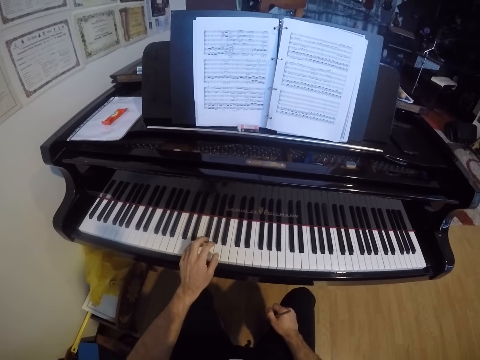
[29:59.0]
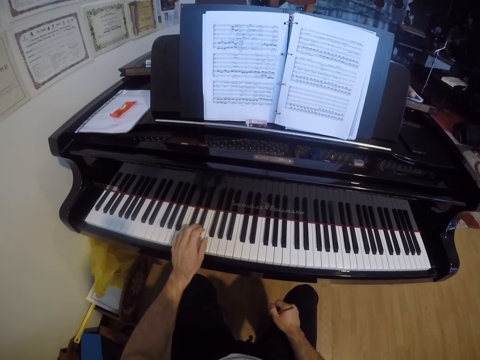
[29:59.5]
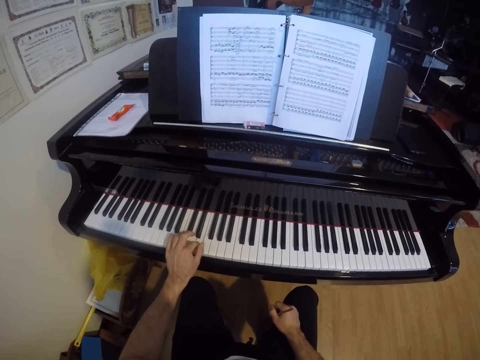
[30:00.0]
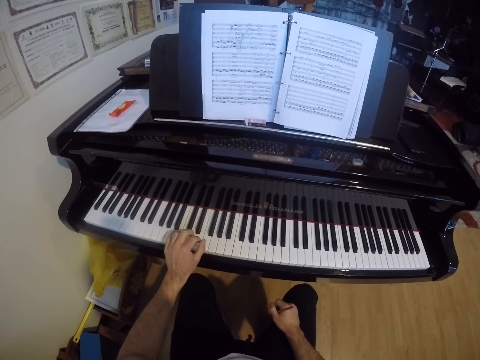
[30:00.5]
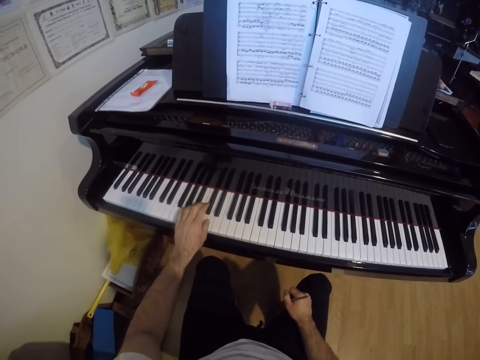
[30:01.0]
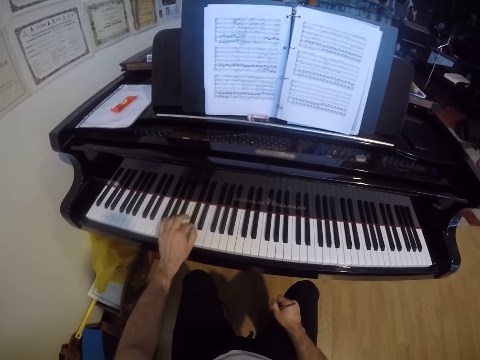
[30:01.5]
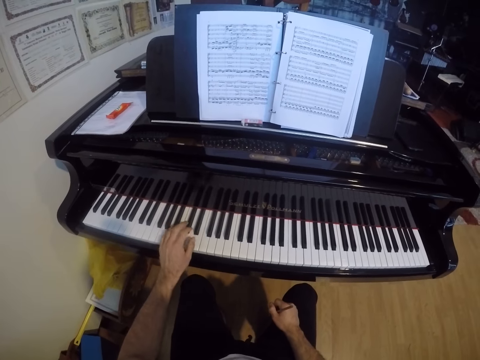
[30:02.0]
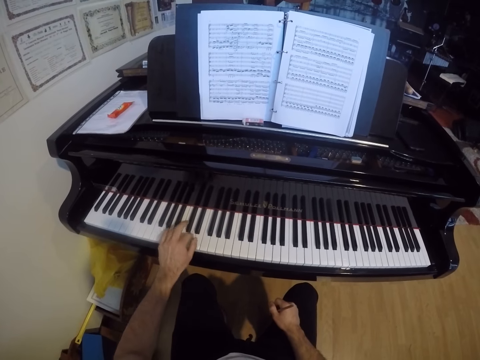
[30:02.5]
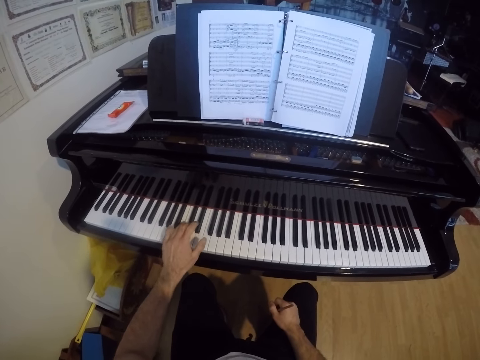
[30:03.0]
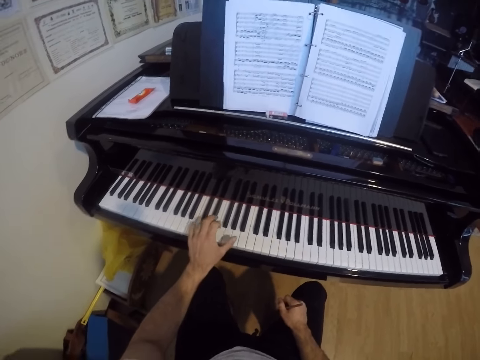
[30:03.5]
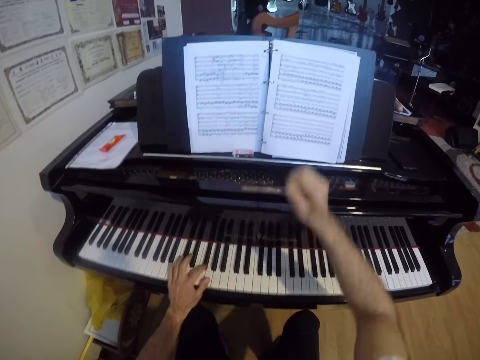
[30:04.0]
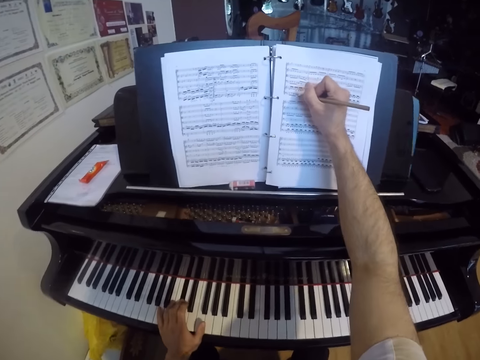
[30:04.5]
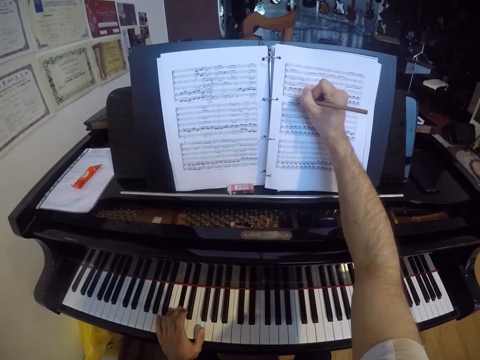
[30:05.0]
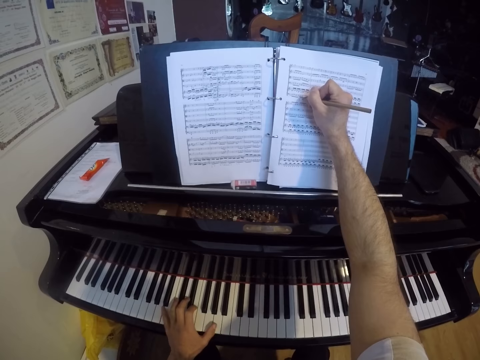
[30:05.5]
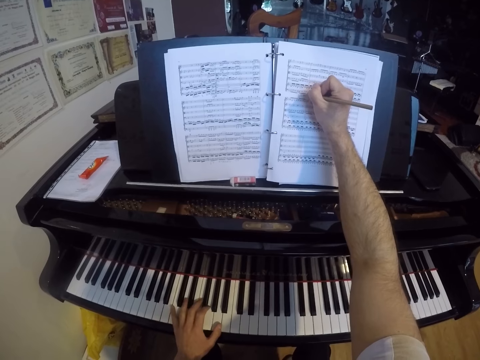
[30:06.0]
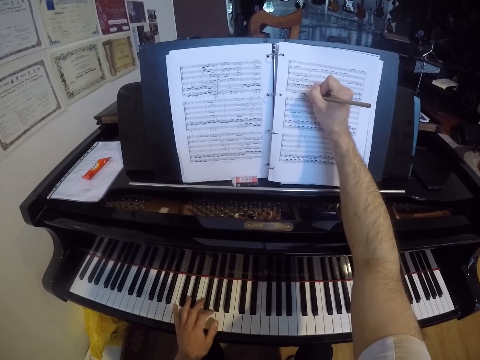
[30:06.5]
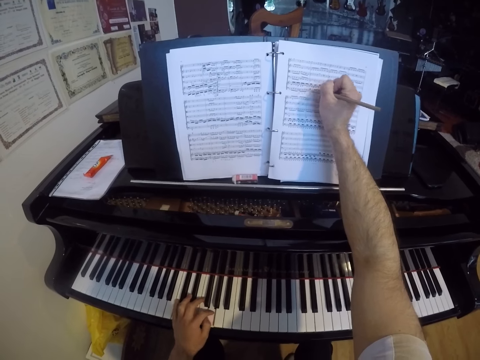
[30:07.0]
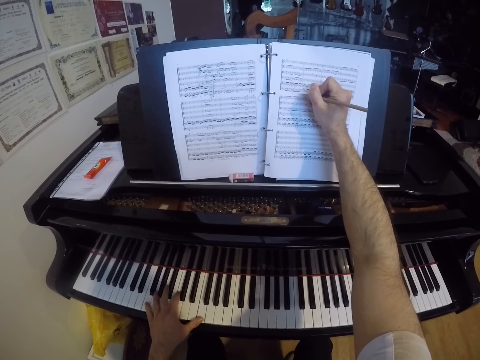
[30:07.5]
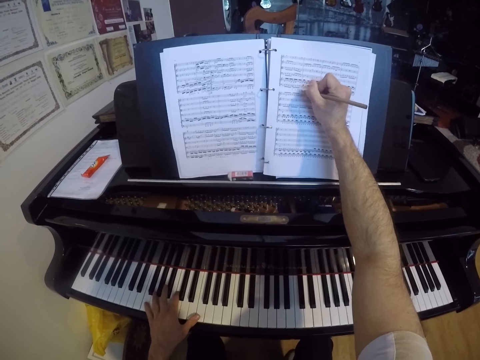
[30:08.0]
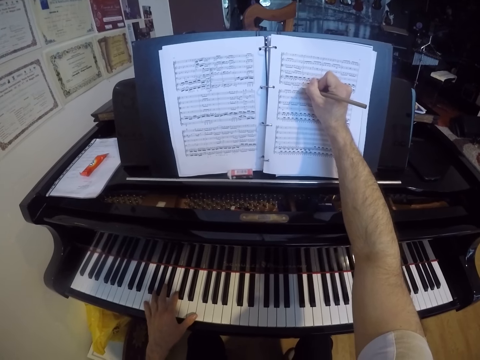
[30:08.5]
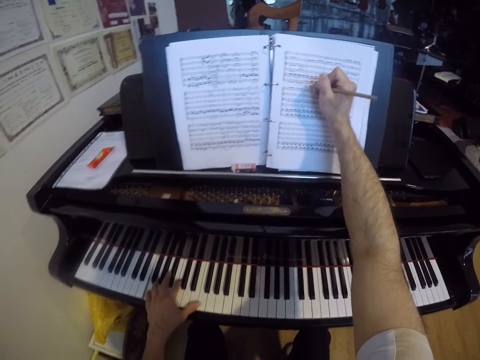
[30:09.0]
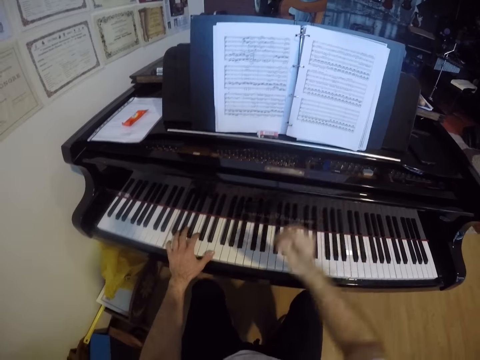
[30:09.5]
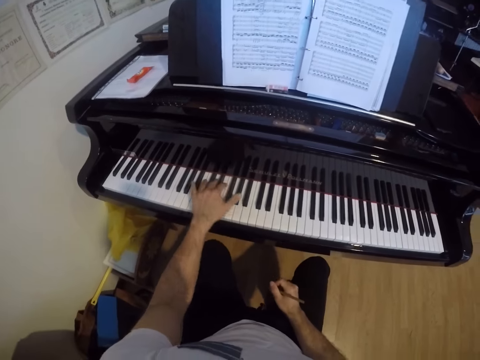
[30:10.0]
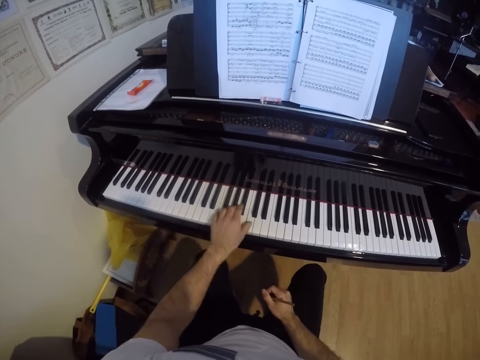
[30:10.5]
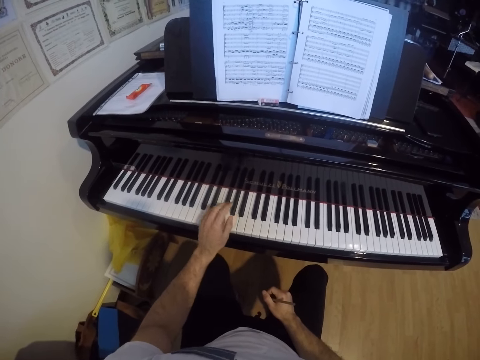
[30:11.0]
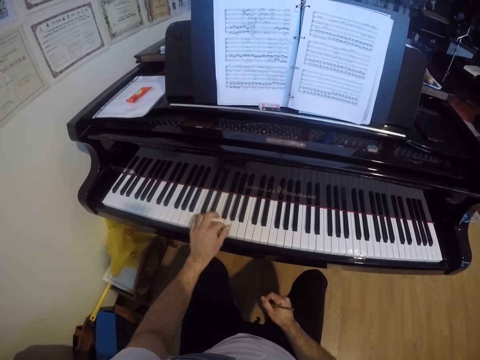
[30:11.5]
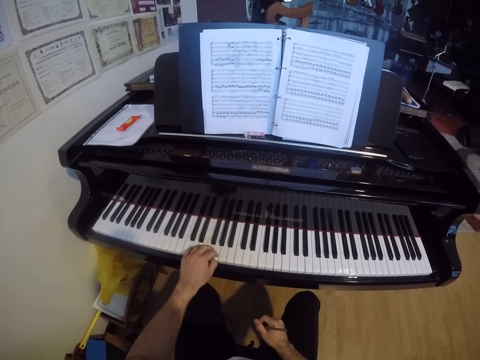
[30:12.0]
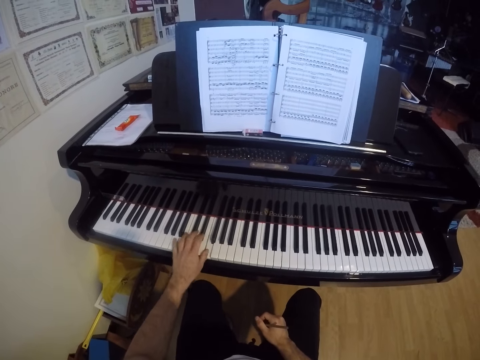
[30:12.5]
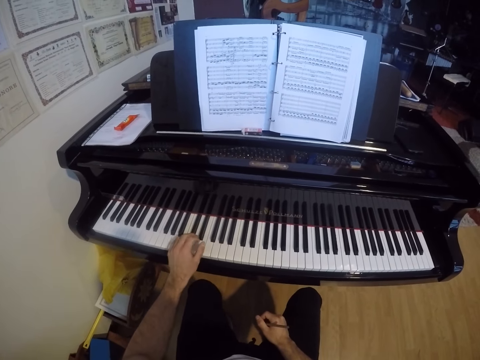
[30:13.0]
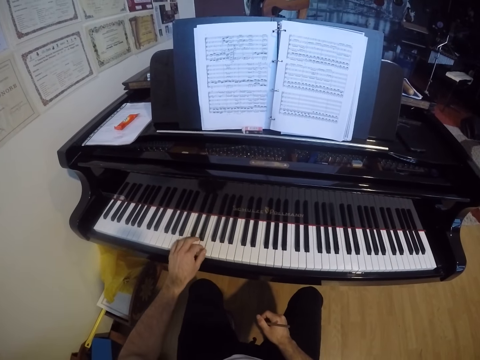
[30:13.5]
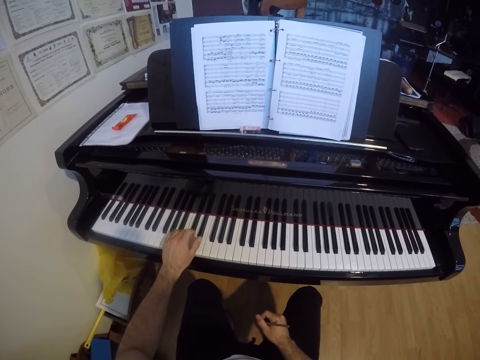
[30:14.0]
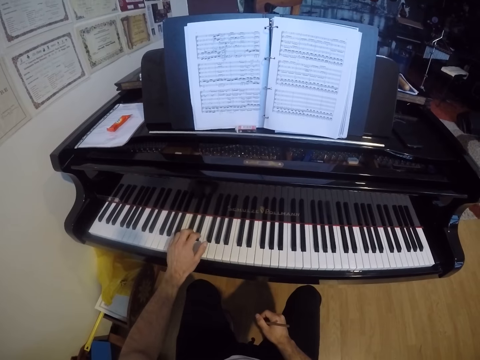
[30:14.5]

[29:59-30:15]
The camera wearer writes on the music sheet with the pencil in his right hand. He plays the piano by the left hand. He places his right hand on his right lap. He removes the right hand from the file. He plays the piano by the left hand.

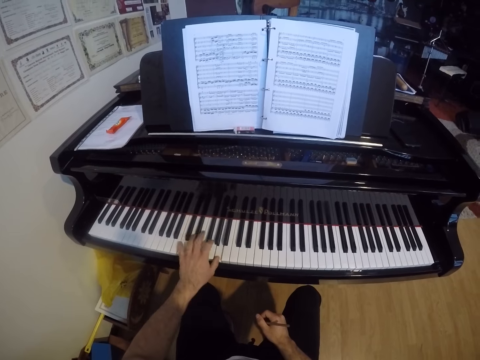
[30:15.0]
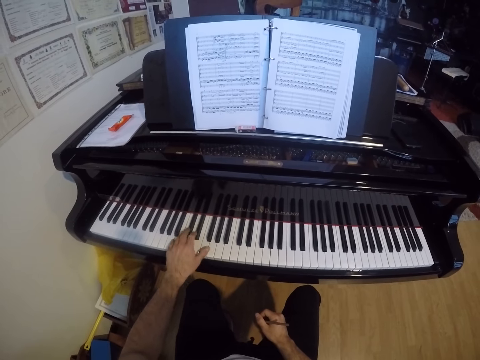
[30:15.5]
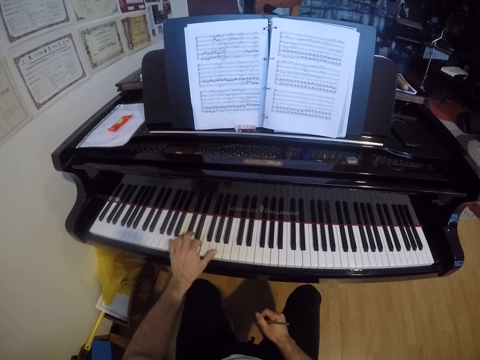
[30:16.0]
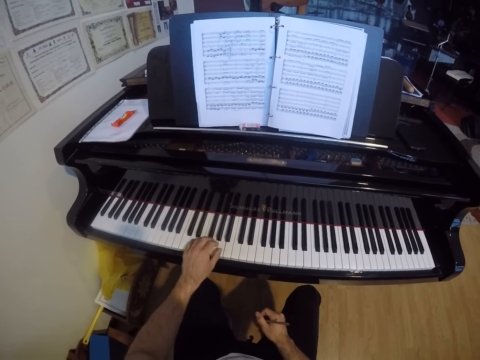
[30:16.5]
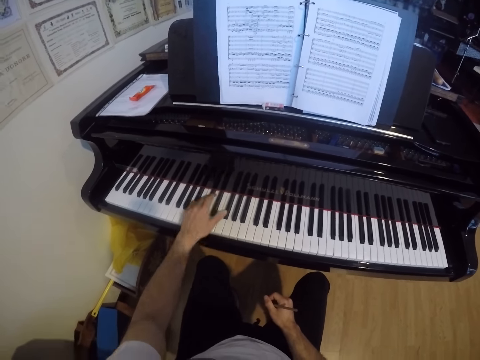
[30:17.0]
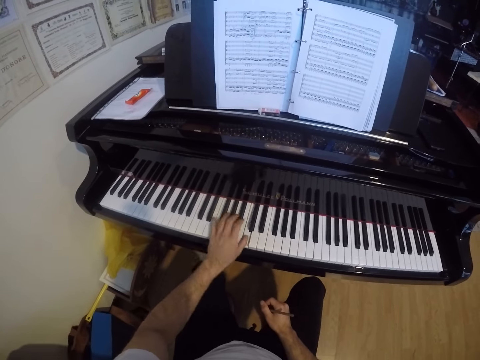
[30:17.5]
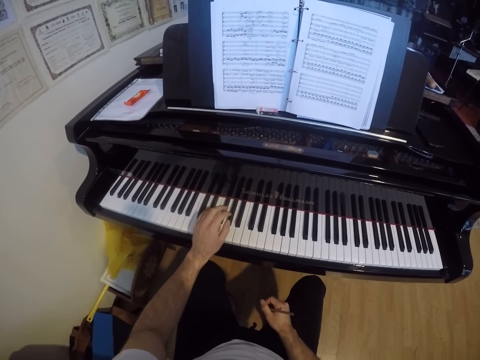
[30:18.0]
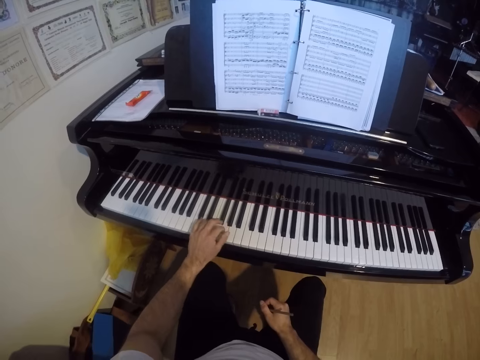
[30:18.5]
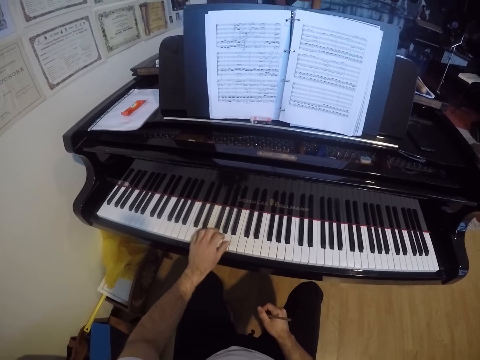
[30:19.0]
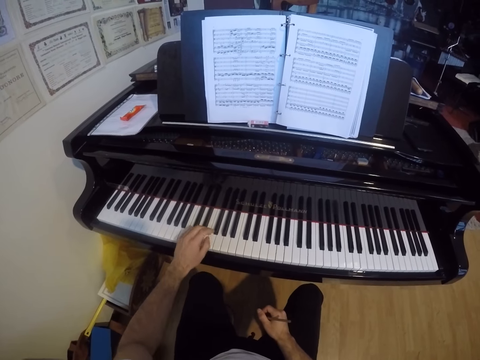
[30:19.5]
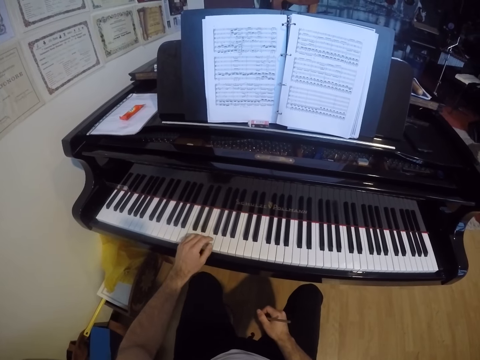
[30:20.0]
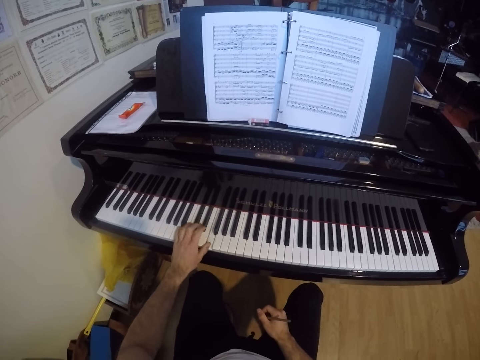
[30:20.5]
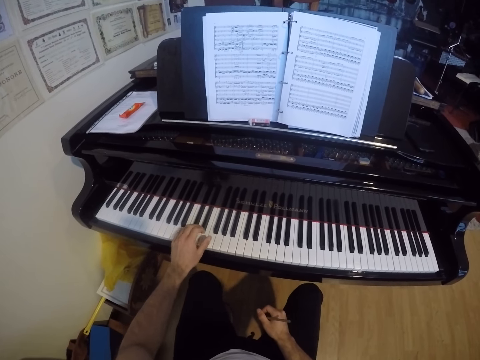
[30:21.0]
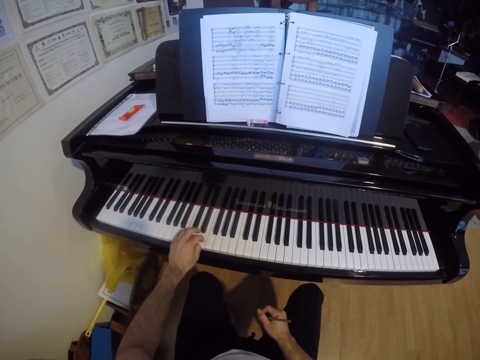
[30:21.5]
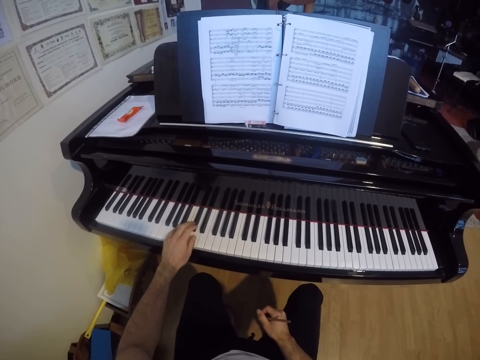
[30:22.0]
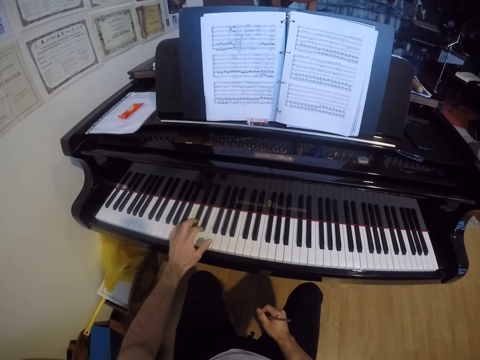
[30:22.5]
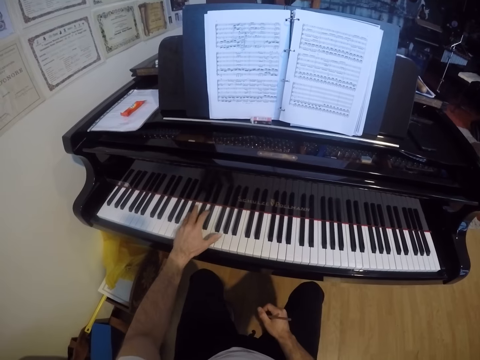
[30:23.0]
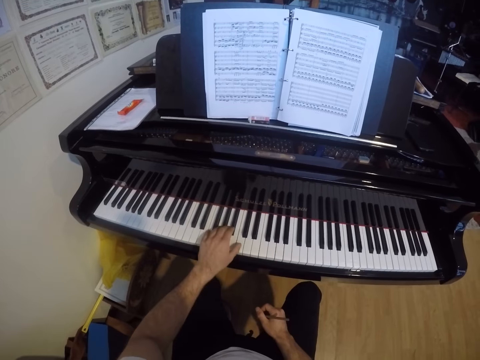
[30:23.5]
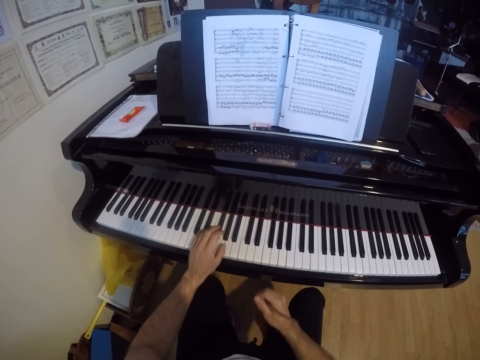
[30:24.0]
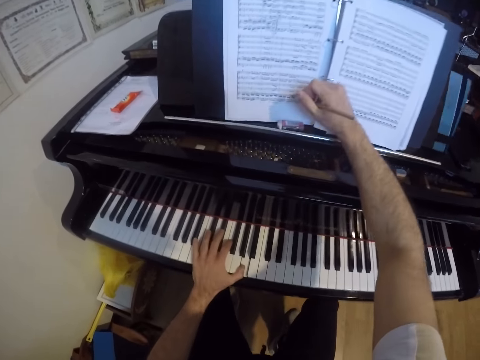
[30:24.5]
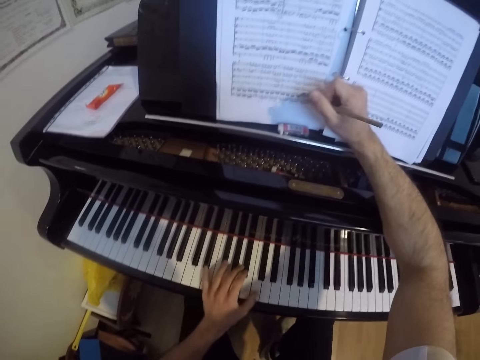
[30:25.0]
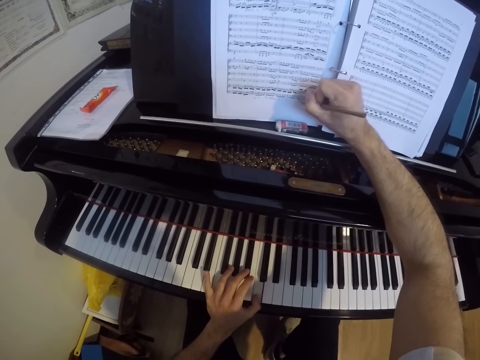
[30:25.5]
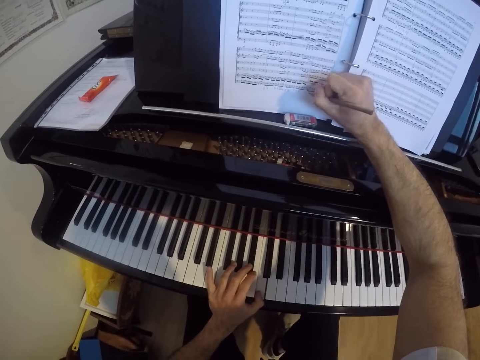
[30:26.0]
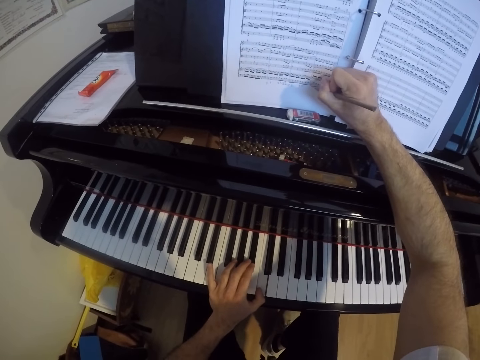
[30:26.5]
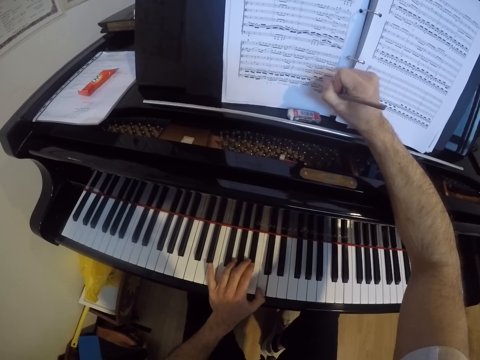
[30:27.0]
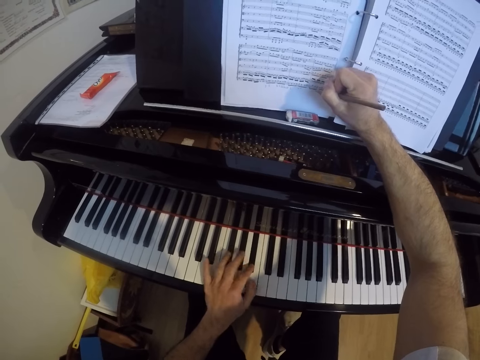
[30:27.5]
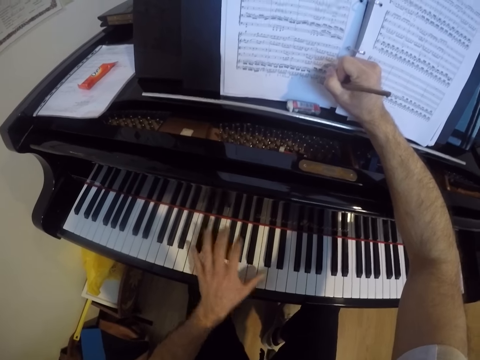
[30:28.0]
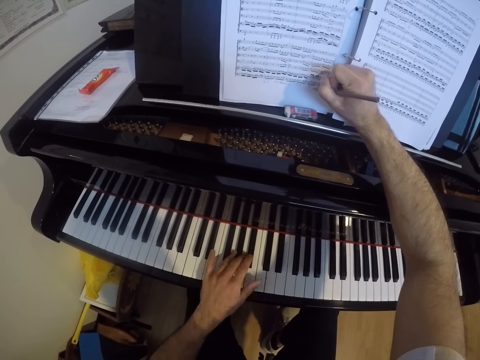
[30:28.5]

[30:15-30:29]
The camera wearer writes on the music sheet with the pencil in his right hand. He plays the piano with the left hand.
